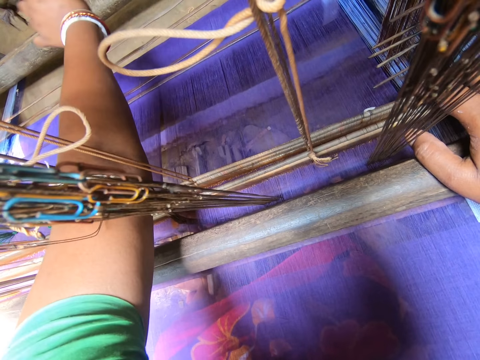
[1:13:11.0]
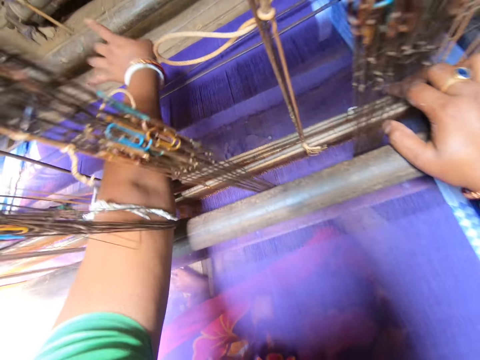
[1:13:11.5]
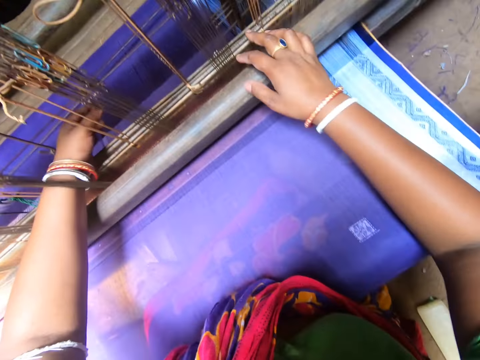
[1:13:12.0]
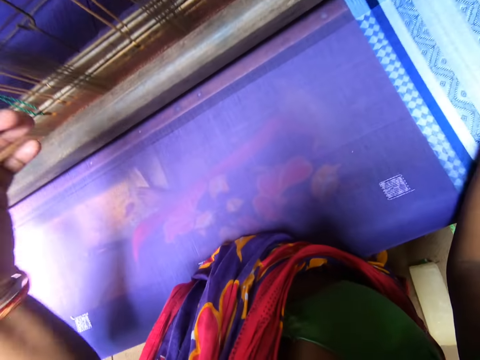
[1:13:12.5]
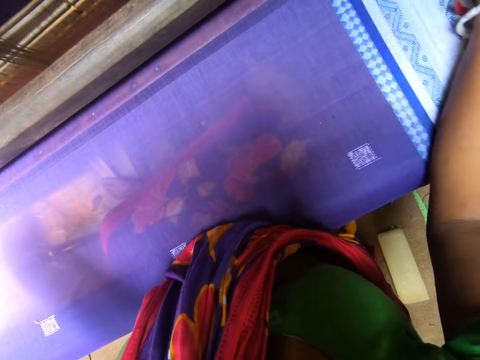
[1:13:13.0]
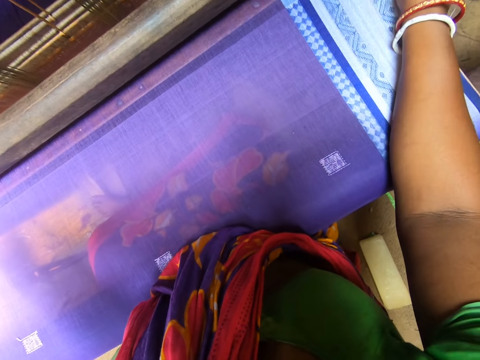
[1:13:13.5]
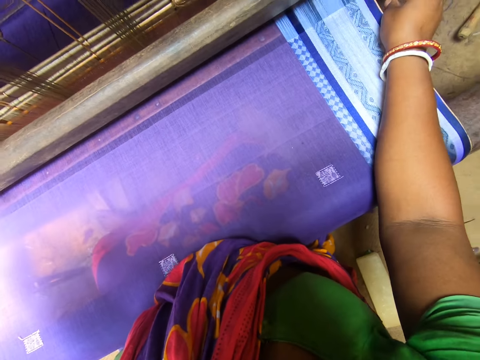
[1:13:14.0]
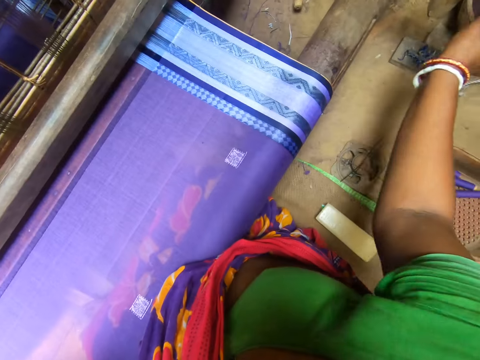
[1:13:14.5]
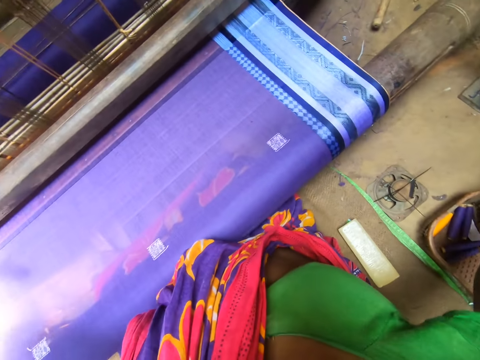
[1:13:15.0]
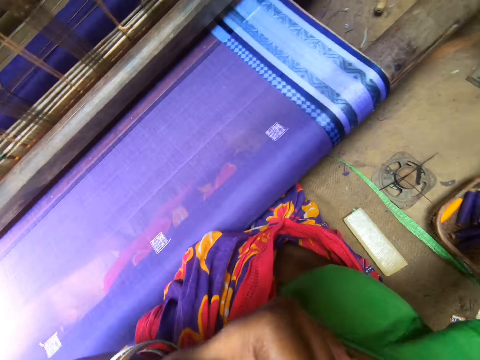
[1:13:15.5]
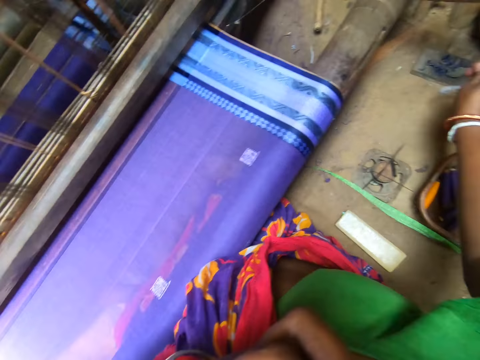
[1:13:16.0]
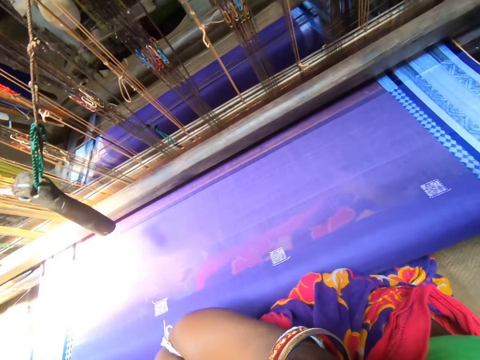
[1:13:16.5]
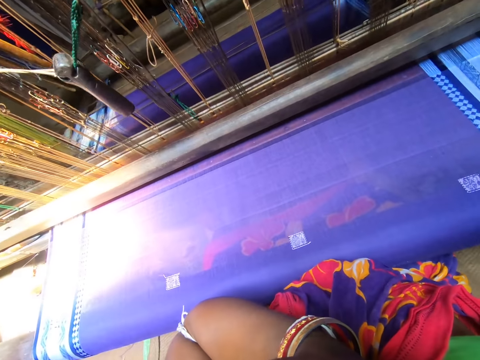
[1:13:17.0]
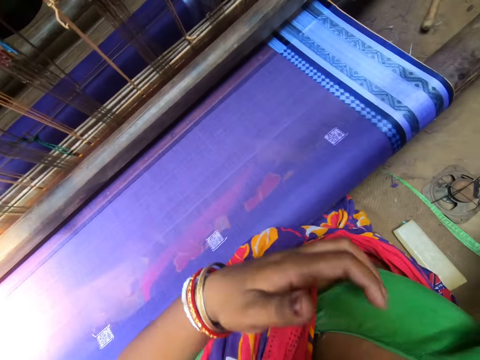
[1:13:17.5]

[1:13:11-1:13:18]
The camera wearer drops the thread on the floor with her left hand. She puts a hand on a mouth and pulls a rope.

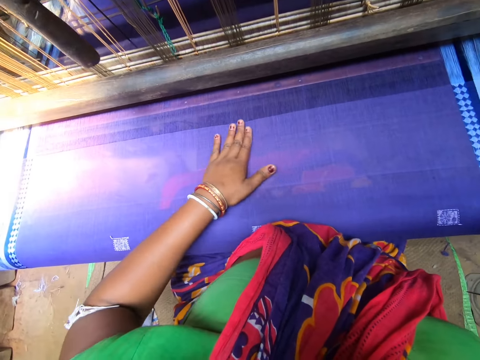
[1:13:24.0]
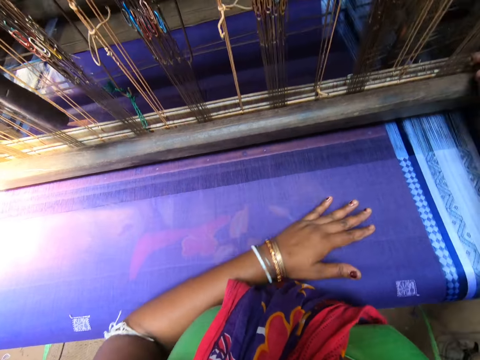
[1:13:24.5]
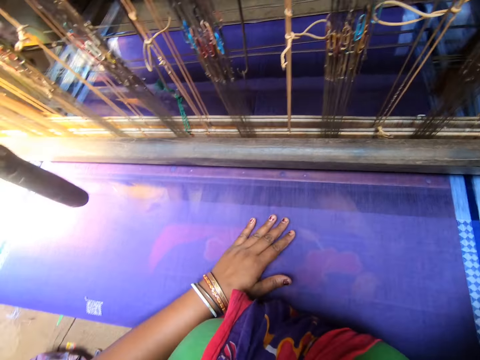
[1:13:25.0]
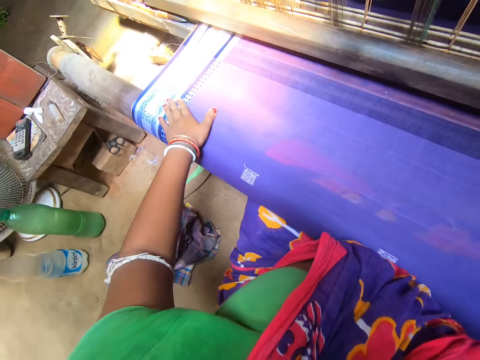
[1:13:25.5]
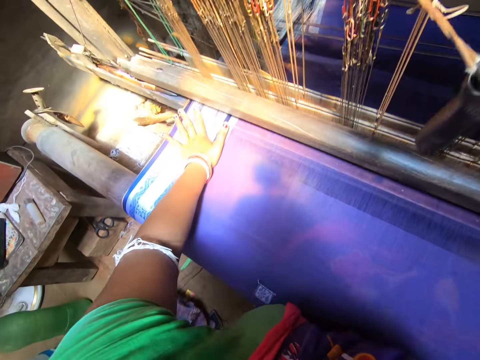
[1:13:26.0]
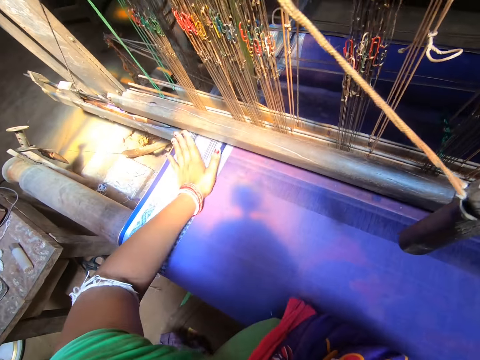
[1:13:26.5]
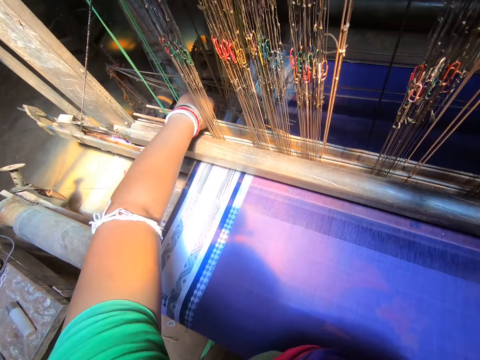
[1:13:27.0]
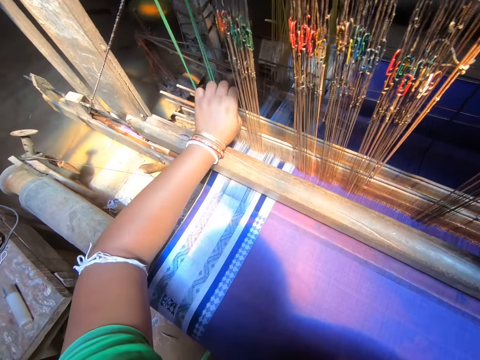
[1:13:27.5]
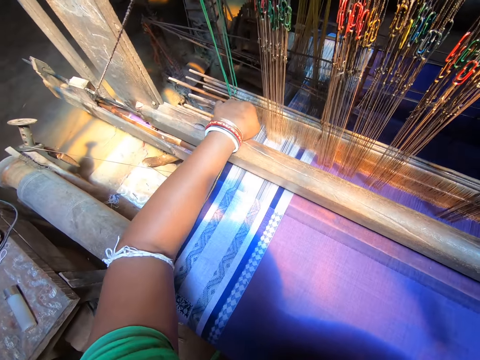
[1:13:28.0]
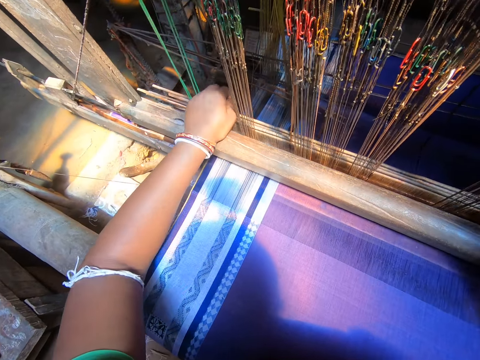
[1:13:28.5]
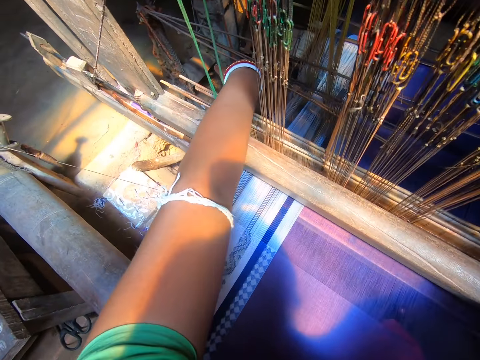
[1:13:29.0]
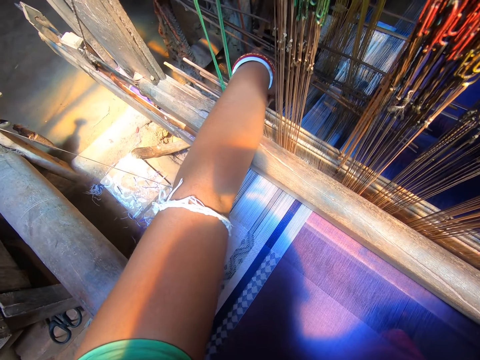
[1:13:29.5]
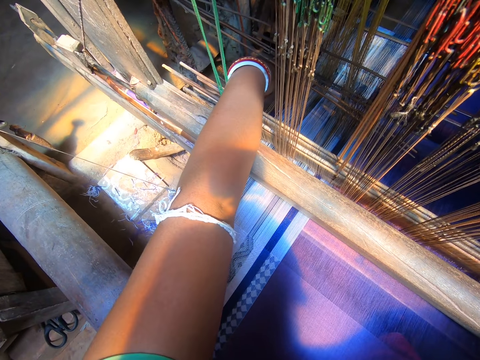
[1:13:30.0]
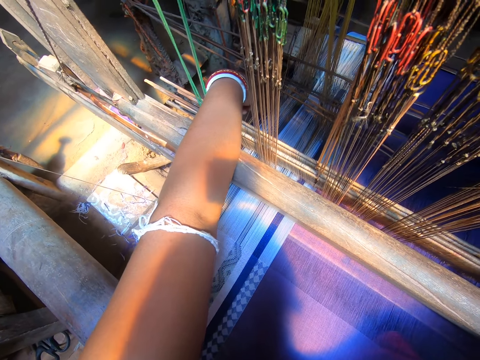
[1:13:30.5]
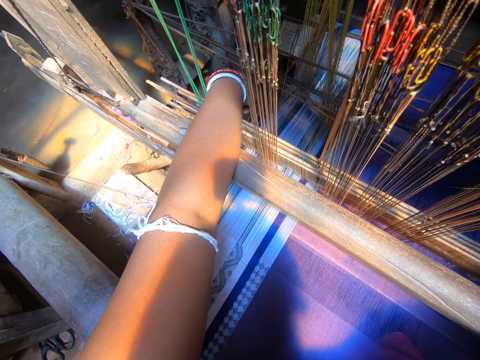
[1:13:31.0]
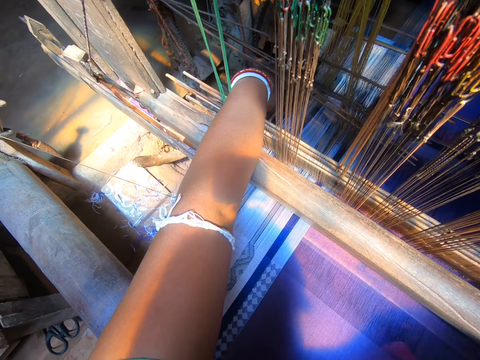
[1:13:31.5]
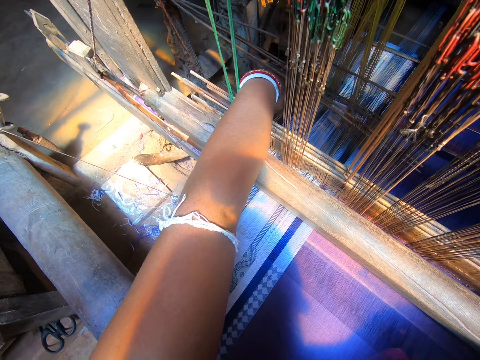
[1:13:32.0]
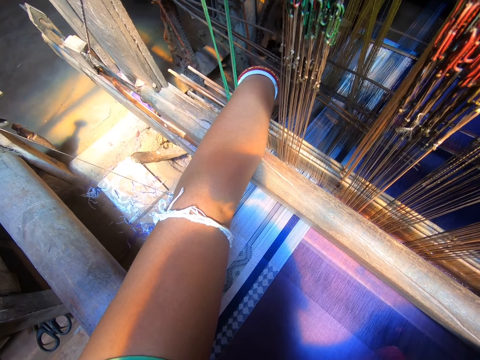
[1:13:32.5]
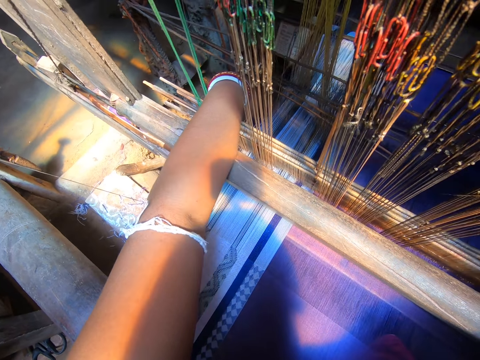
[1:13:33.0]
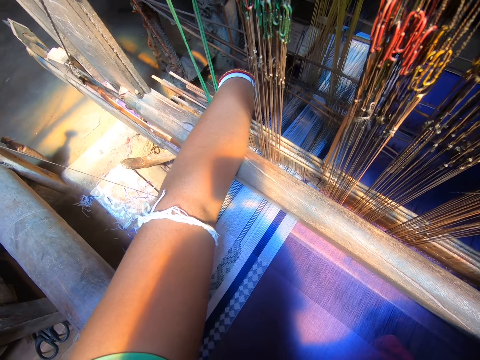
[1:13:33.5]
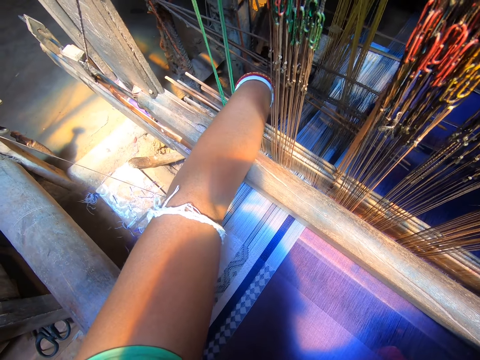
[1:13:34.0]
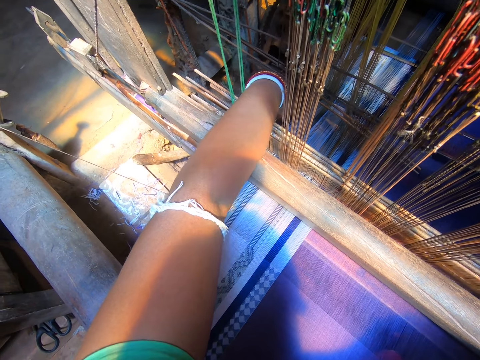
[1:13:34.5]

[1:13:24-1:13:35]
The camera wearer moves a hand on a fabric. She adjusts the weaving loom with her left hand. She adjusts weaving threads with a hand.

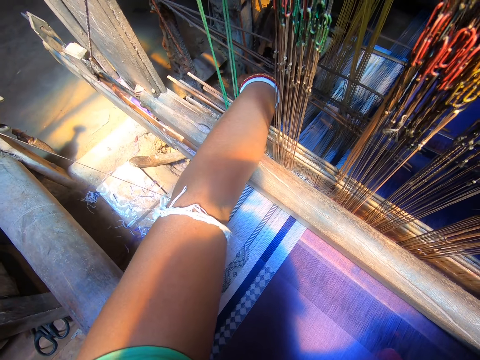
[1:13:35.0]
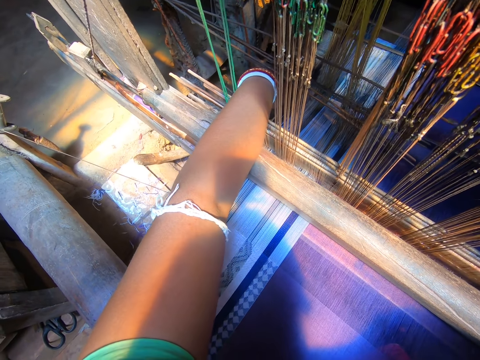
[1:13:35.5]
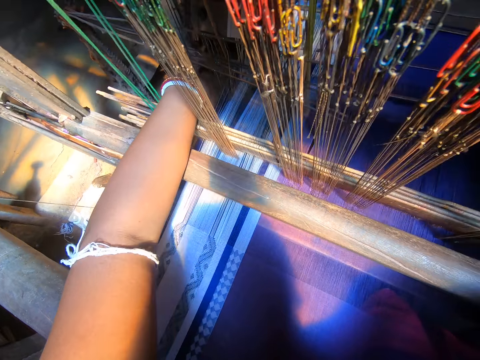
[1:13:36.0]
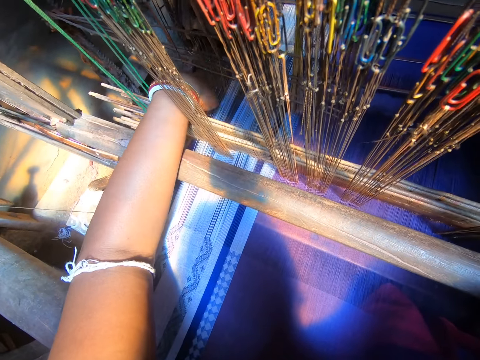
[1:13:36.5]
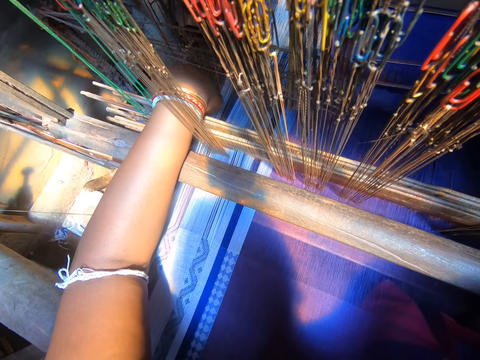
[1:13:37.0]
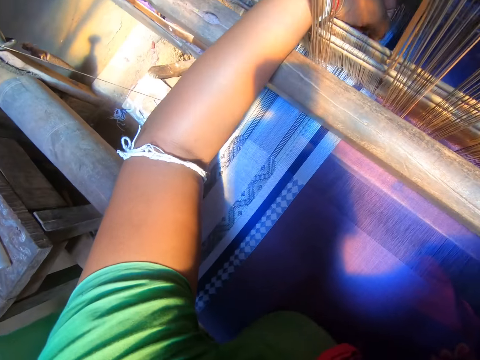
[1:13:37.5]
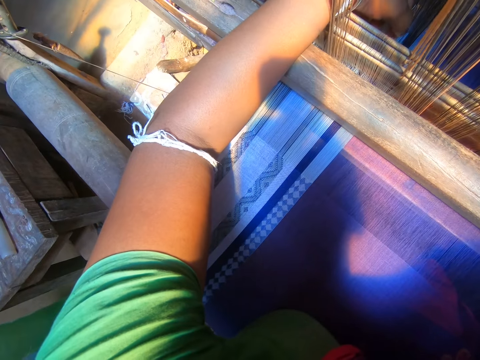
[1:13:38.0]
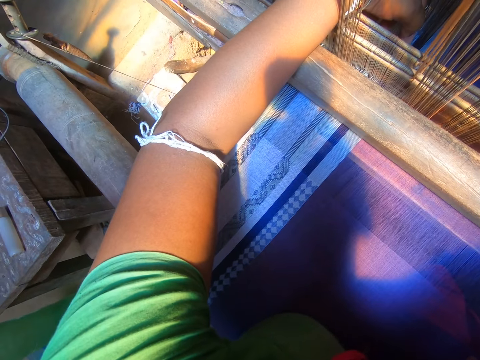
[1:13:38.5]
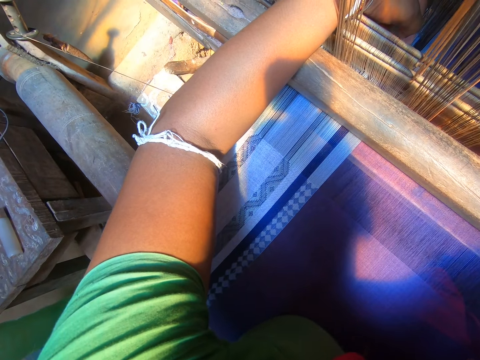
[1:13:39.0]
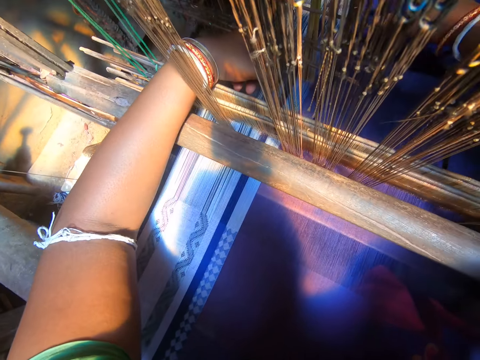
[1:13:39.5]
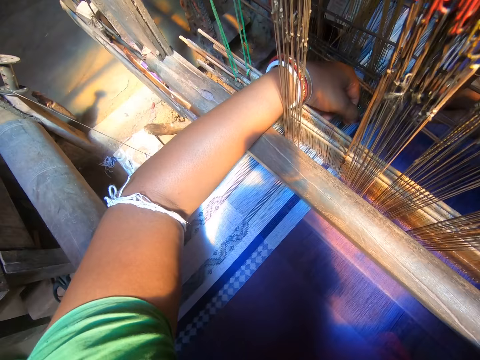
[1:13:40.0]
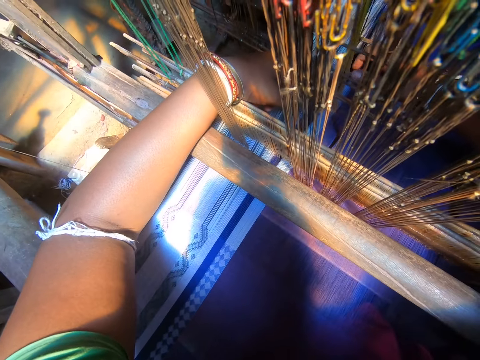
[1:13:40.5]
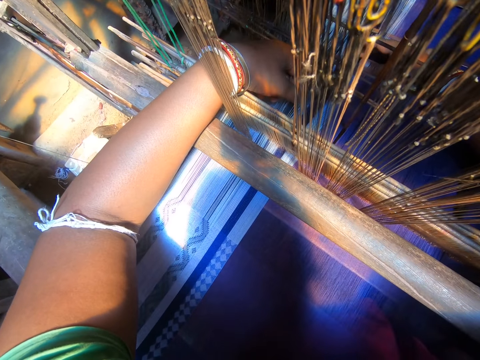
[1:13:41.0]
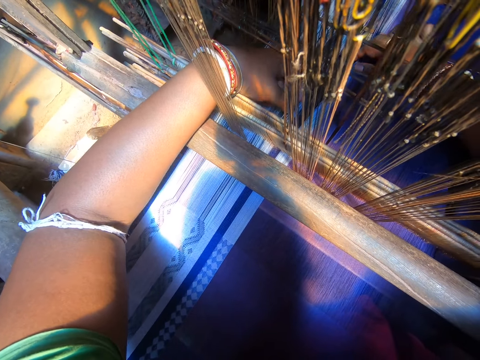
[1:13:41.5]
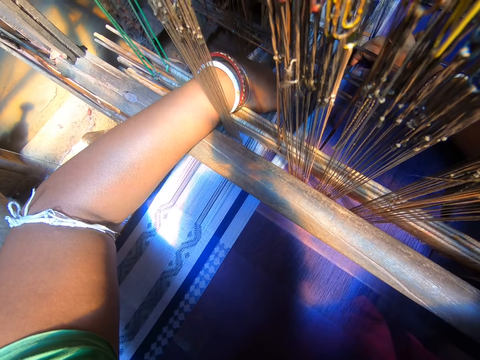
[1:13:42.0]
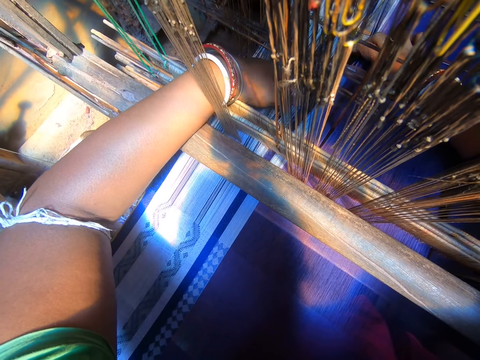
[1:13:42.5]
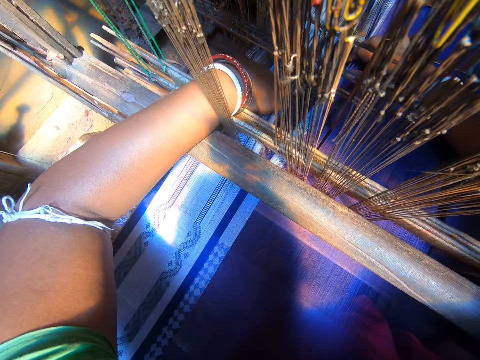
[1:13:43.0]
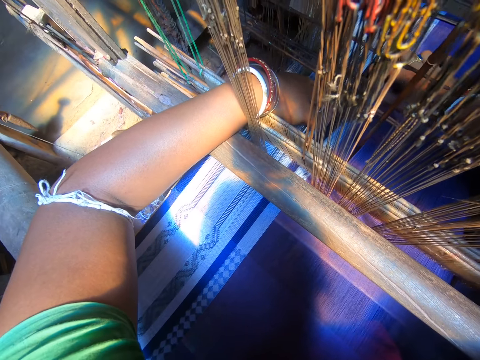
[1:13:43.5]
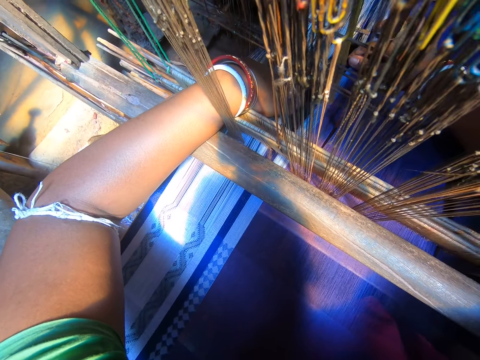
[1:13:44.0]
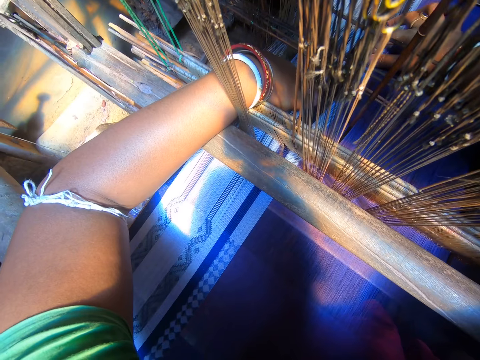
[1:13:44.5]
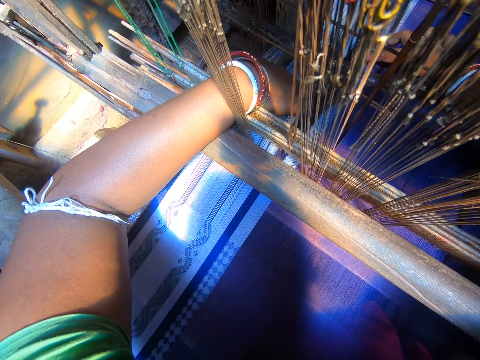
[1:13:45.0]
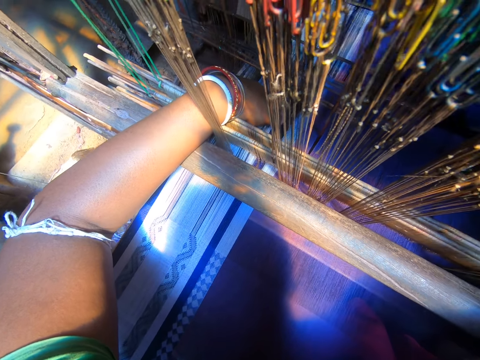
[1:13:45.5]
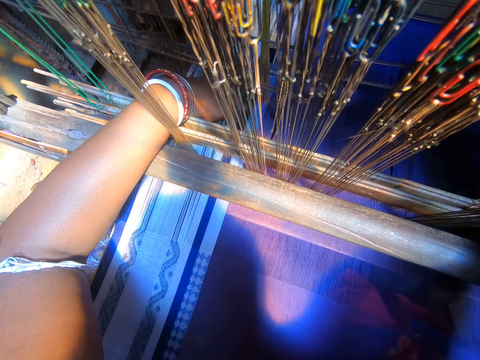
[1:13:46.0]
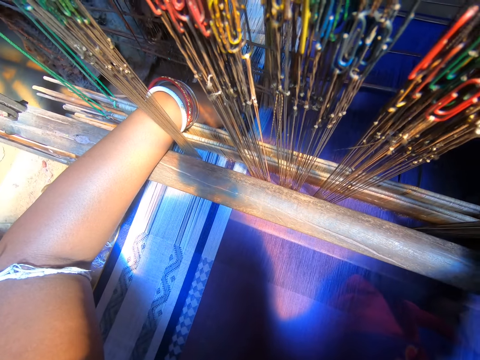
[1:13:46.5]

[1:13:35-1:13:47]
The camera wearer adjusts the weaving loom or weaving threads with both hands.
